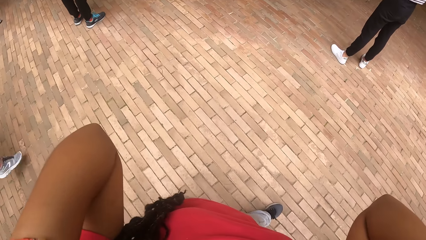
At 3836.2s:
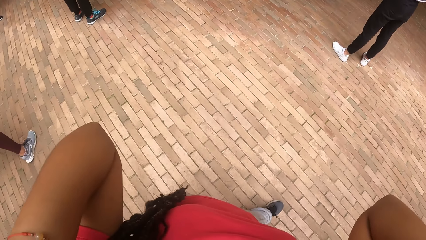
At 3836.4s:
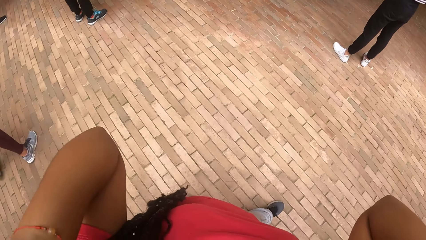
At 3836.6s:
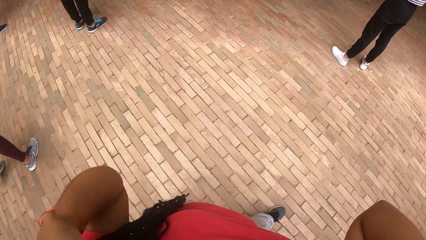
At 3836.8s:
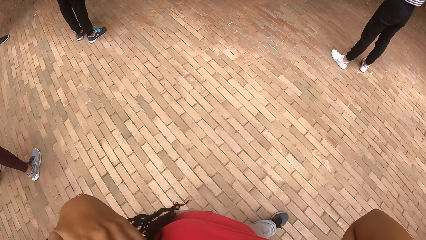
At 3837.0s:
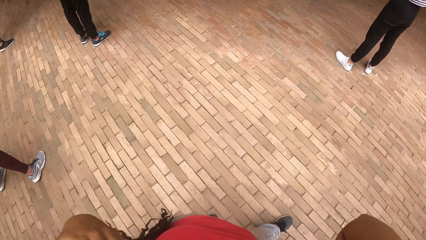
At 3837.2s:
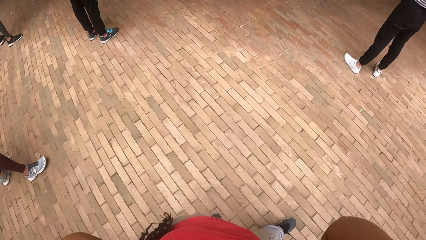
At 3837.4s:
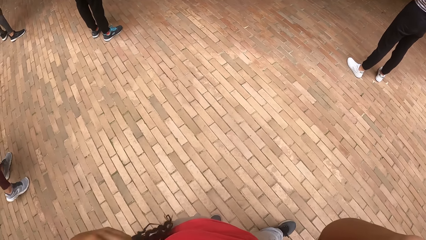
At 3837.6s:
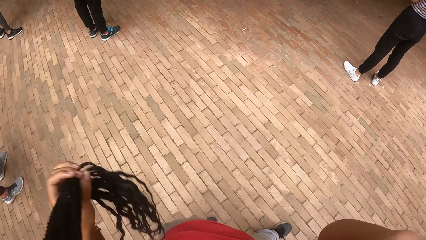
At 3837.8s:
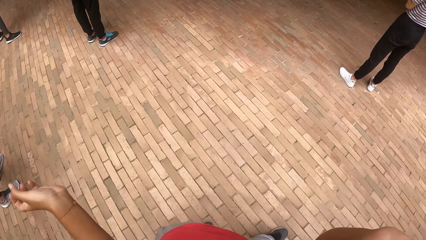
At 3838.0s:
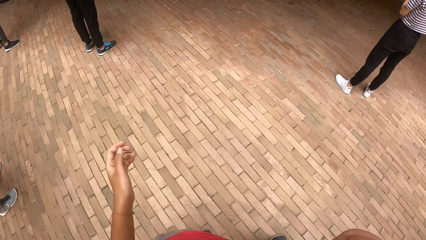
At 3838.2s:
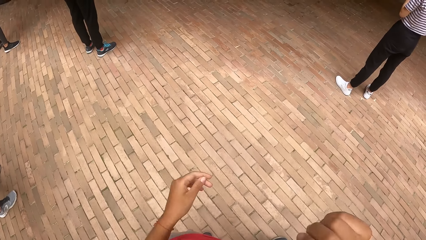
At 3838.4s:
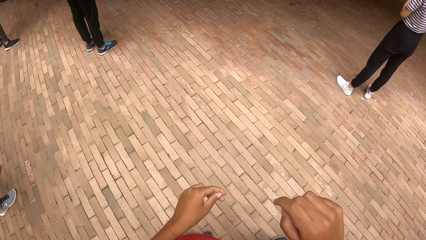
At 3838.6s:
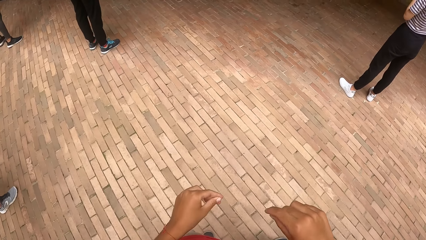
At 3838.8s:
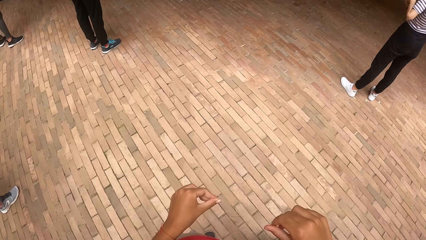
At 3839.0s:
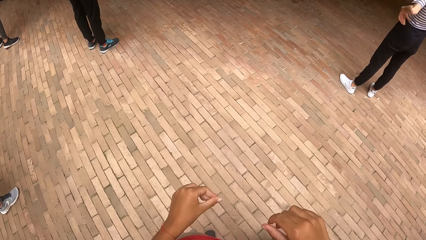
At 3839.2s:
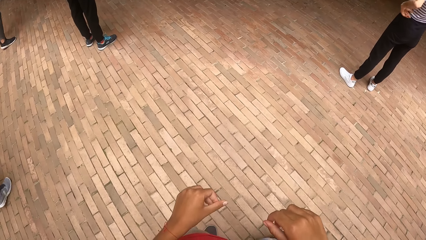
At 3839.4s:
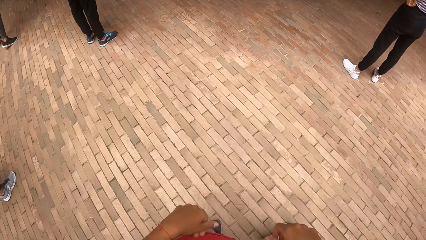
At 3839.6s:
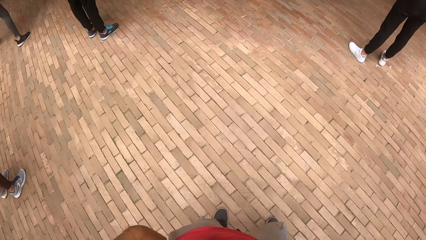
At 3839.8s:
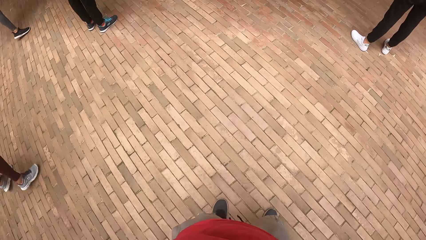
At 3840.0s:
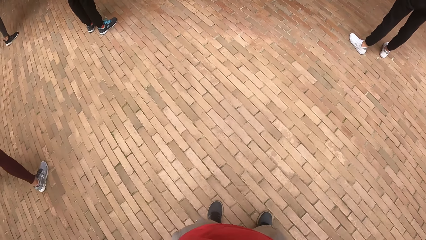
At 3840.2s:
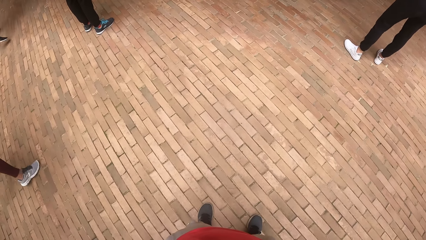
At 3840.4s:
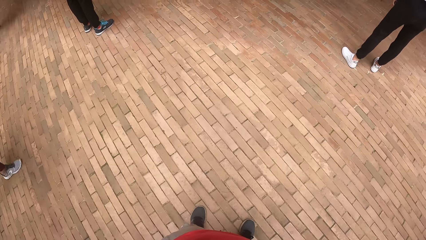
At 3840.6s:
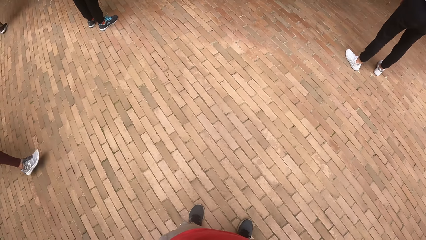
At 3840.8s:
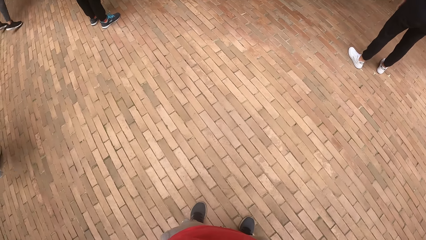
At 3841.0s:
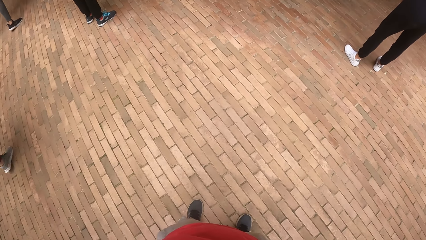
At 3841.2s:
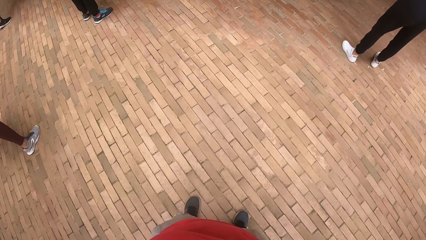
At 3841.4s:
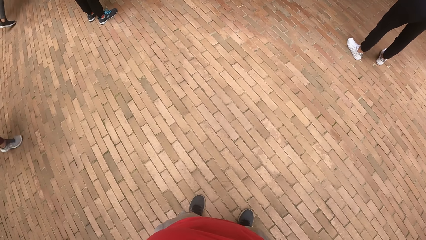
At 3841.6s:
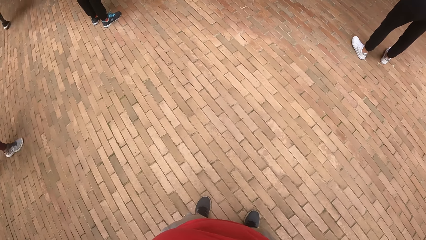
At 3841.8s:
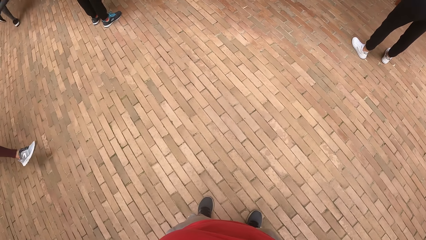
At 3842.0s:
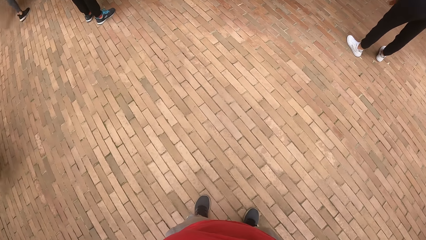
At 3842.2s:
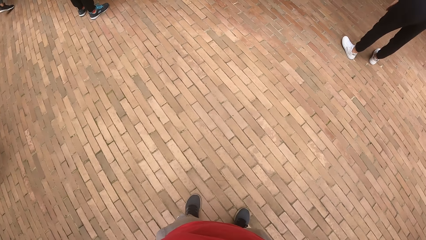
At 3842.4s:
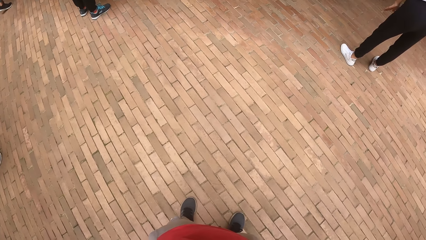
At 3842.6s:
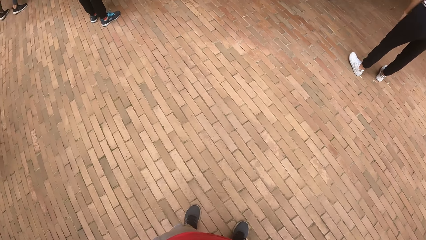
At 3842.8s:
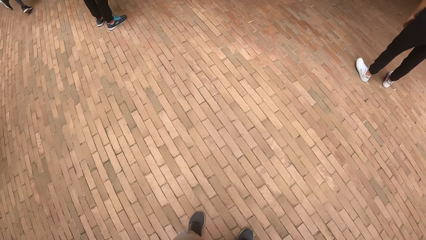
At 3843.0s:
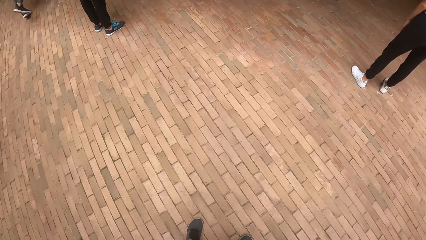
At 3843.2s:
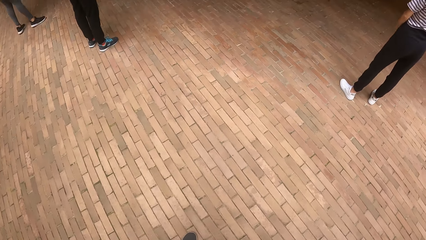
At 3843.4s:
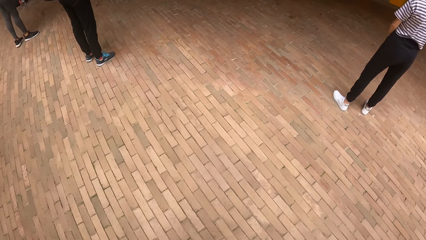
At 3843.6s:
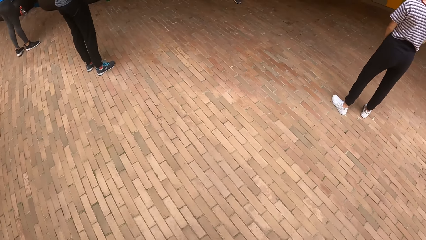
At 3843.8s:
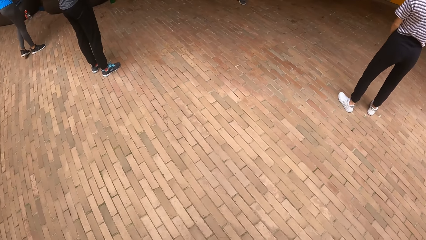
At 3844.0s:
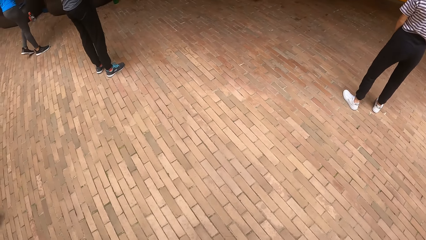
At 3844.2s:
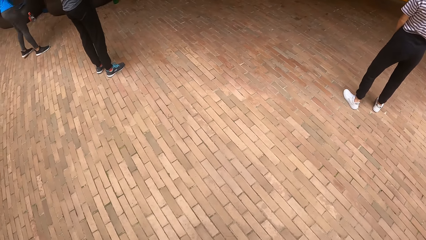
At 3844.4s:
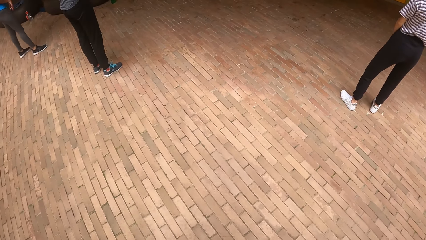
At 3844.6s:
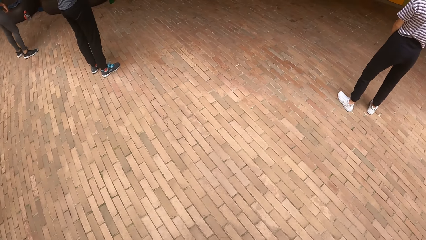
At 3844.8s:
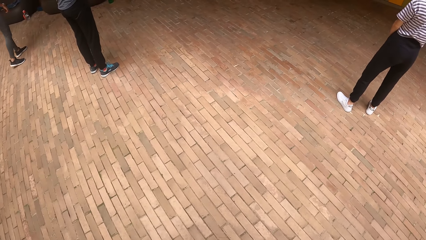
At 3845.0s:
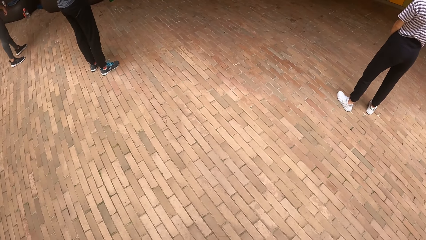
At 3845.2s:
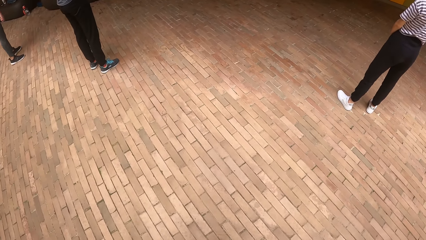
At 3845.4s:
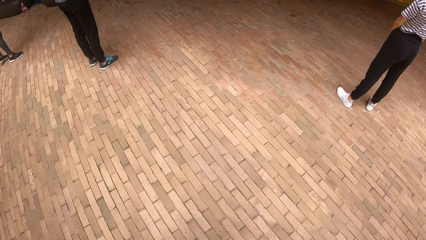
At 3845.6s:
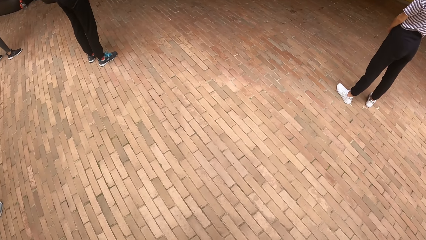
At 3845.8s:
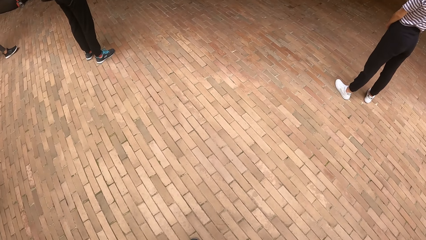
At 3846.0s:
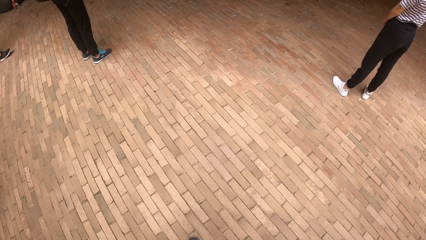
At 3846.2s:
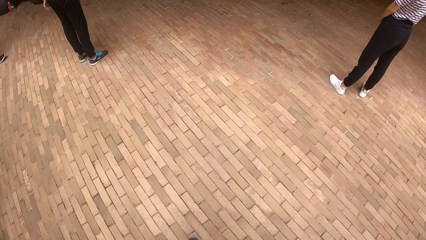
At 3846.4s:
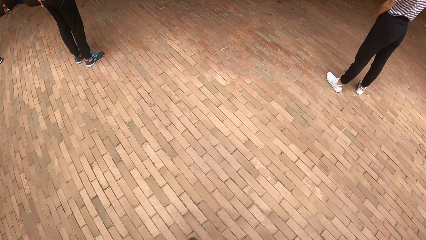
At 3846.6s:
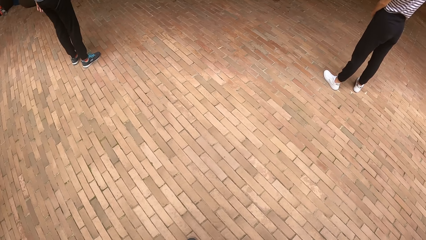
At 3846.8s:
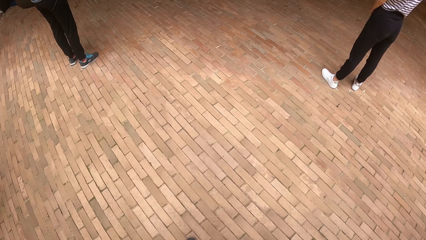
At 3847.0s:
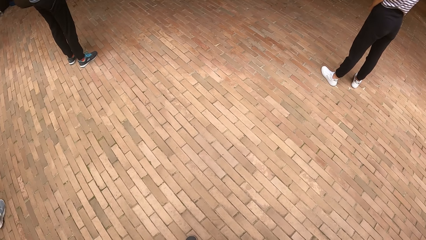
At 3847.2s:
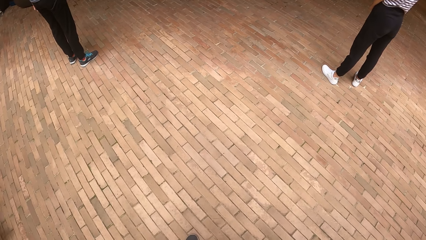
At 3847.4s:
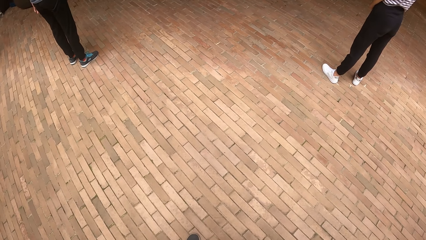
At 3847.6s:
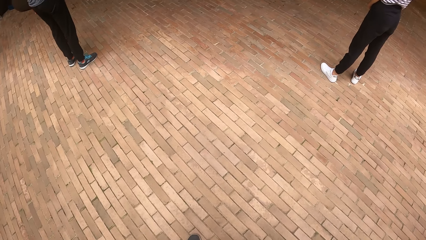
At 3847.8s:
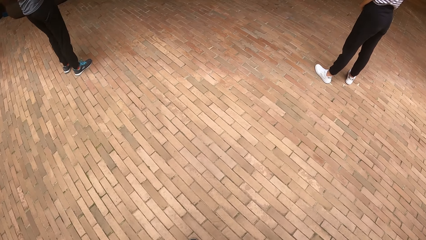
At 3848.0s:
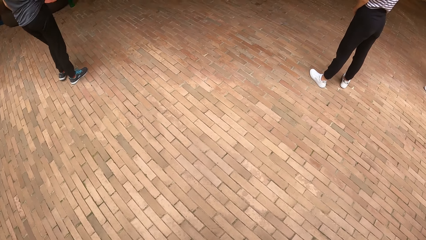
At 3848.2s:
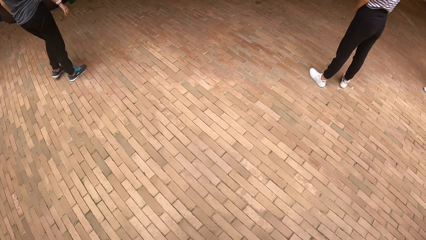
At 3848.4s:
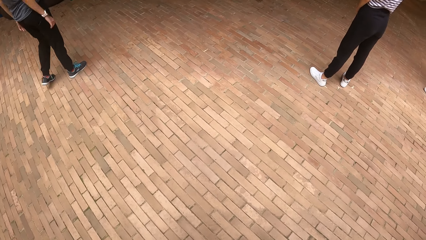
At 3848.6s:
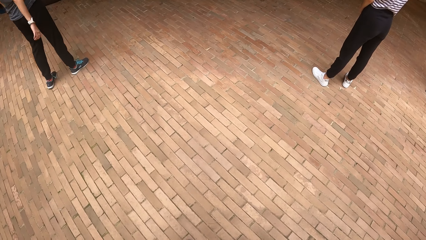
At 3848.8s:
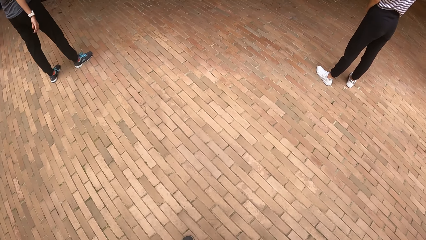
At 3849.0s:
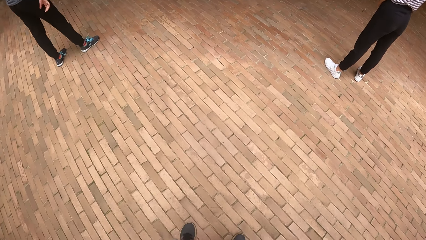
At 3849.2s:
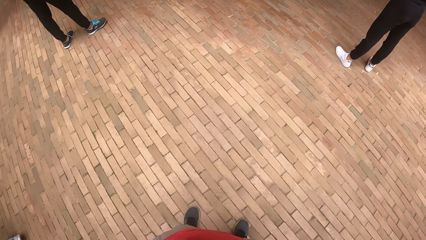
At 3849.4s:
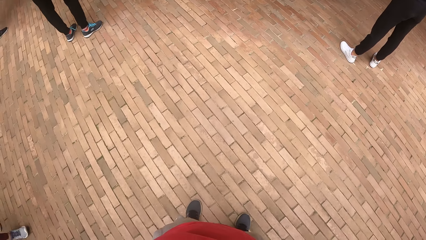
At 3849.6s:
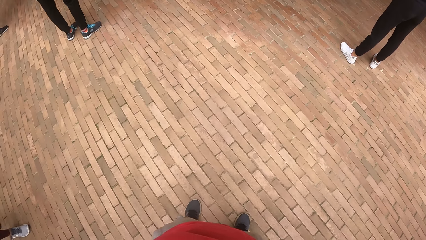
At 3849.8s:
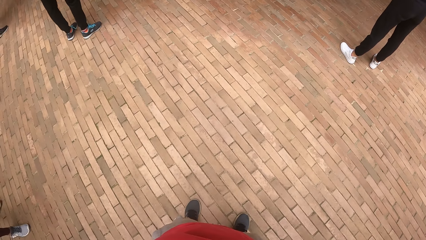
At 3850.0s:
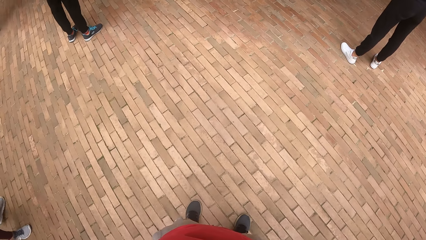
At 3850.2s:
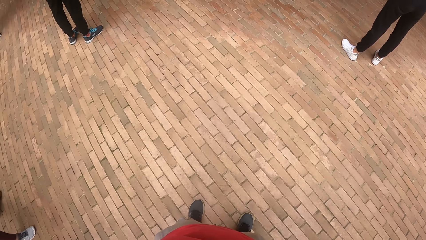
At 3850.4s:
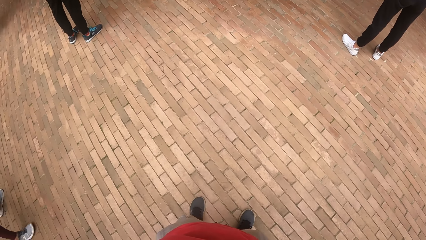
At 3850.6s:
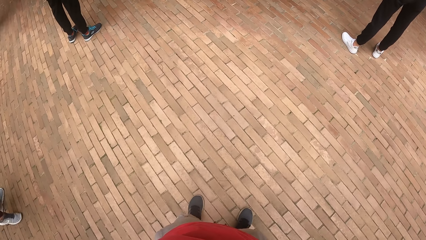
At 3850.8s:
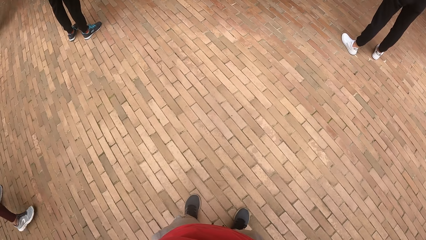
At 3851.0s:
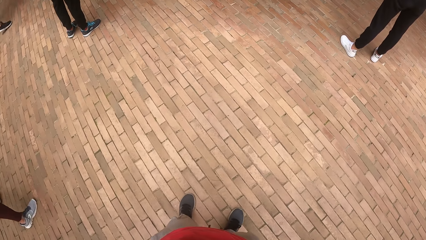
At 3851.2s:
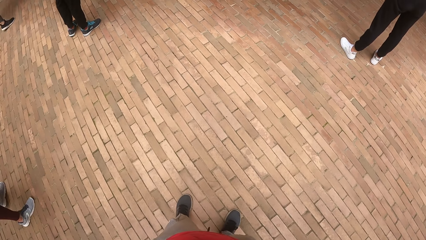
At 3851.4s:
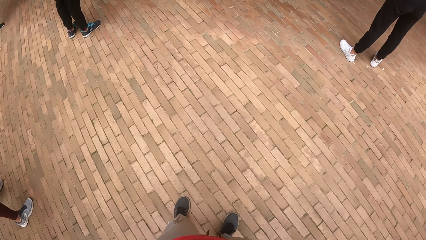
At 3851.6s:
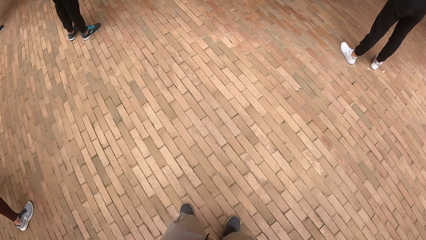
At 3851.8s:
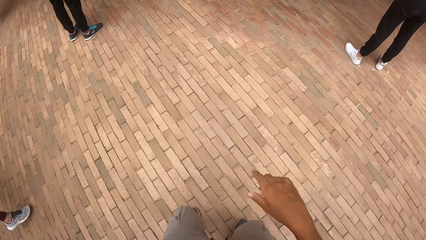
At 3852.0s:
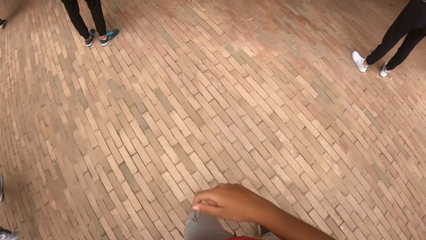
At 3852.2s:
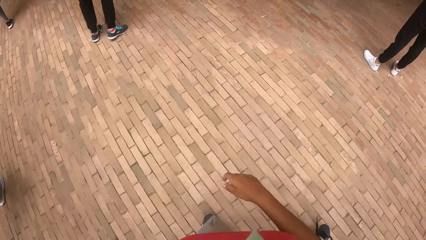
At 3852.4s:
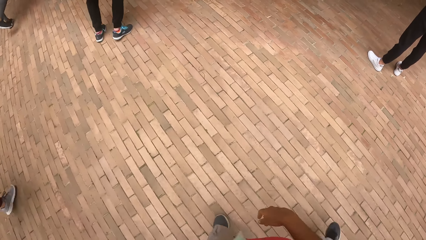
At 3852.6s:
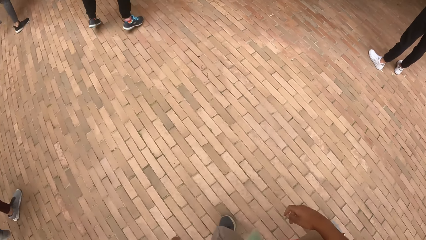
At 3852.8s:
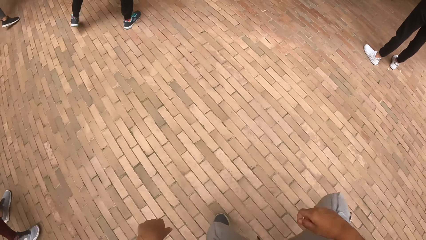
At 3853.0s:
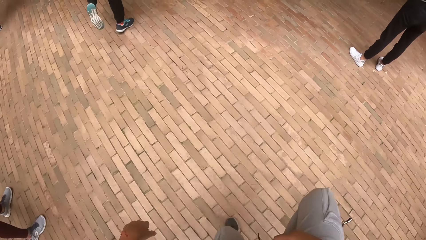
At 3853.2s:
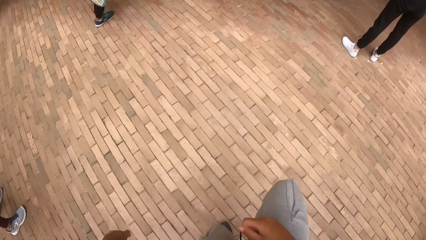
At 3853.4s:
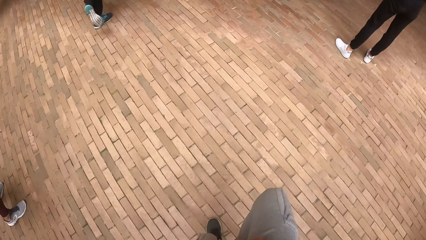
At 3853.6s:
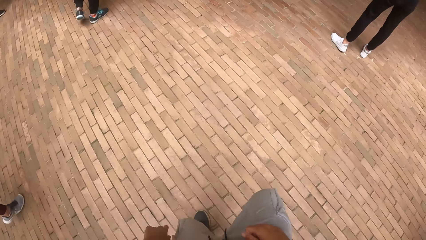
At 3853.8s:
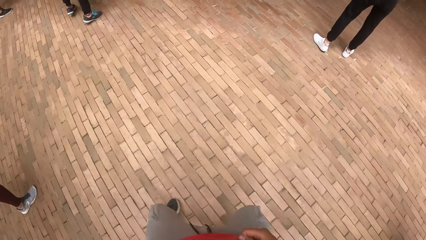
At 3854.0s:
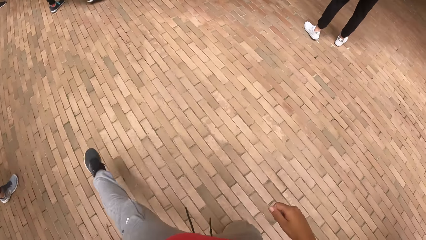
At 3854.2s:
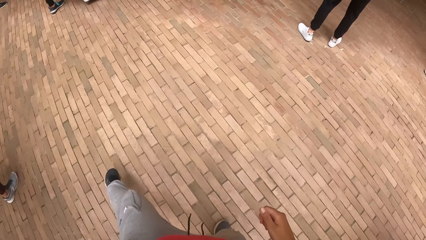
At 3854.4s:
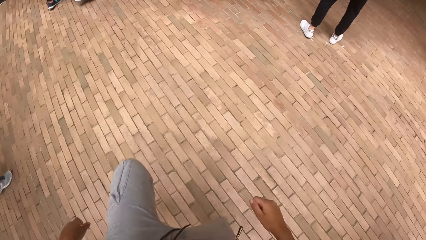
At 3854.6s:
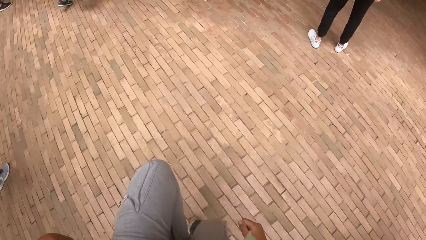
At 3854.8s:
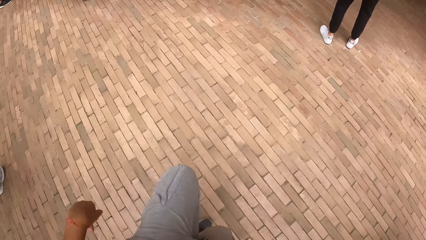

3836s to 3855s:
The camera wearer flips her hair with her left hand. She withdraws both hands from something. She looks on the floor. She does exercises. She dances in the midst of a group of people.
